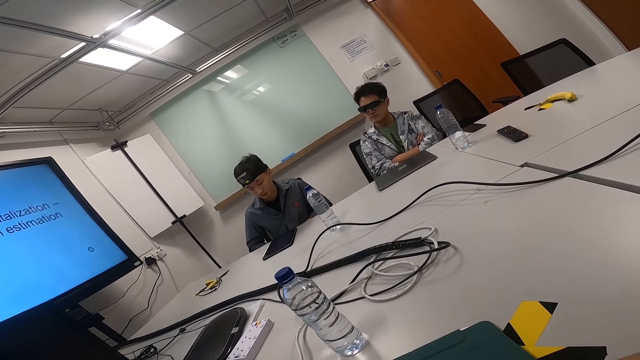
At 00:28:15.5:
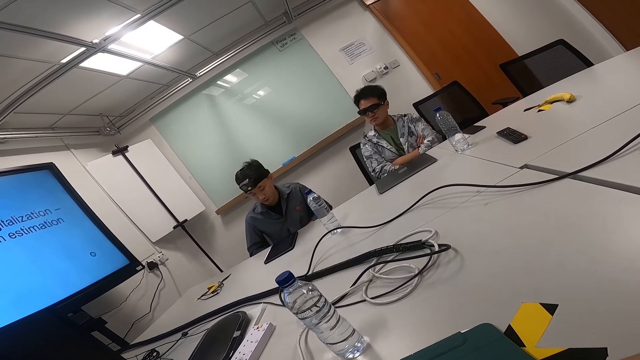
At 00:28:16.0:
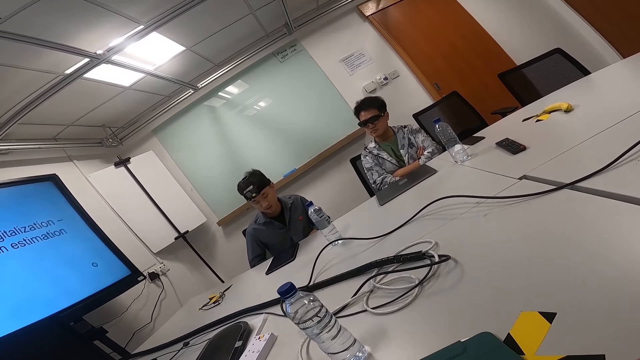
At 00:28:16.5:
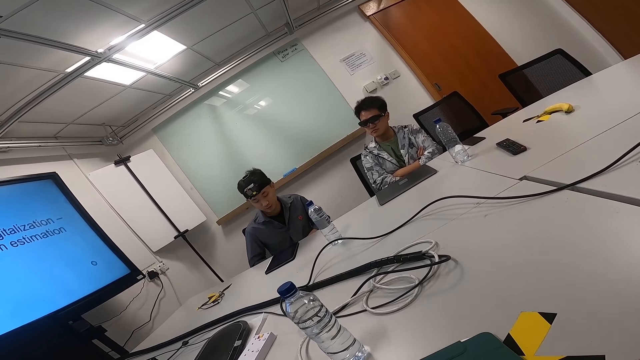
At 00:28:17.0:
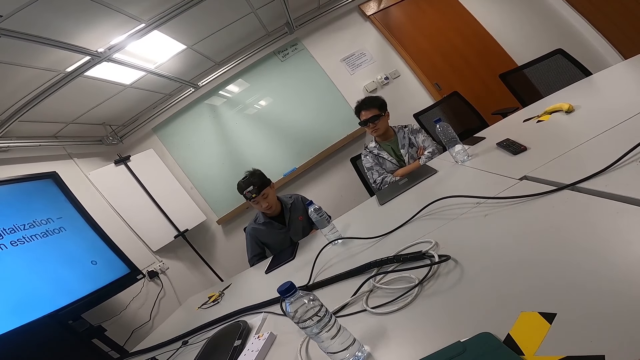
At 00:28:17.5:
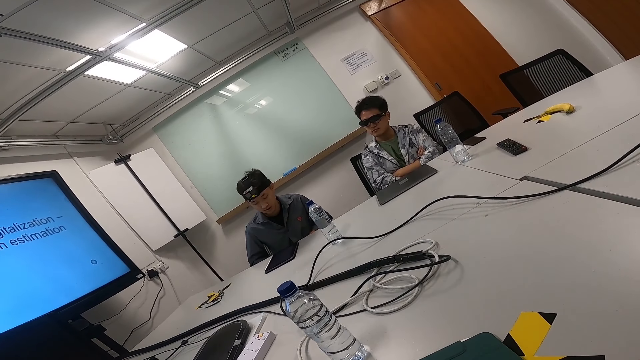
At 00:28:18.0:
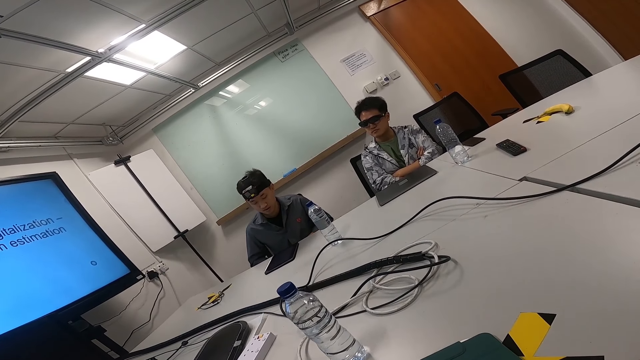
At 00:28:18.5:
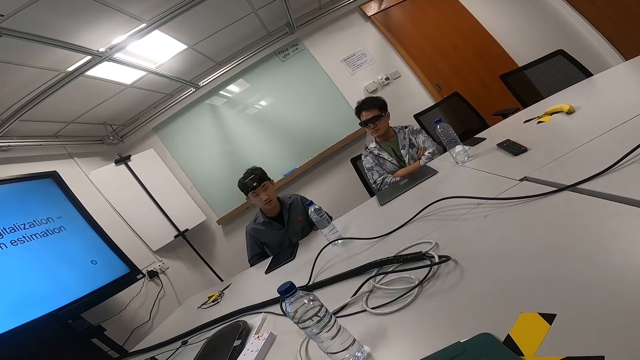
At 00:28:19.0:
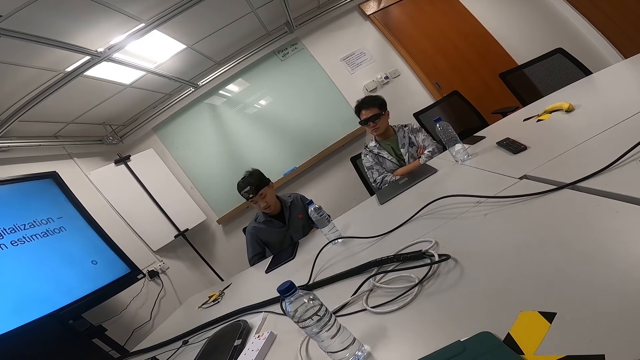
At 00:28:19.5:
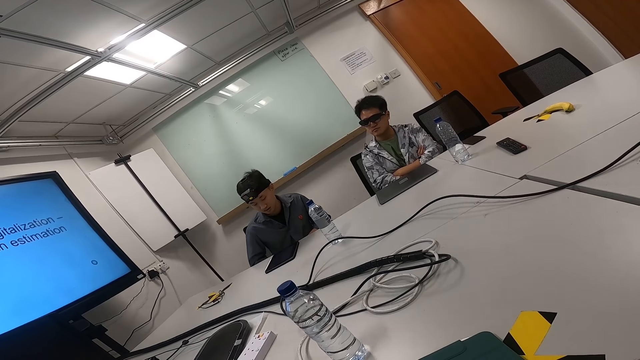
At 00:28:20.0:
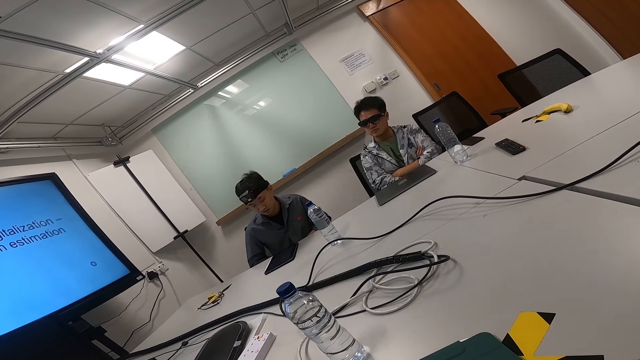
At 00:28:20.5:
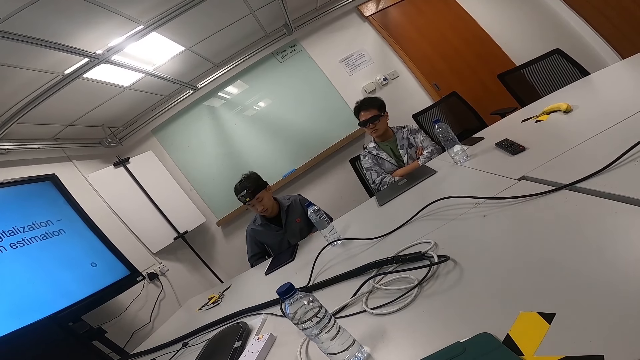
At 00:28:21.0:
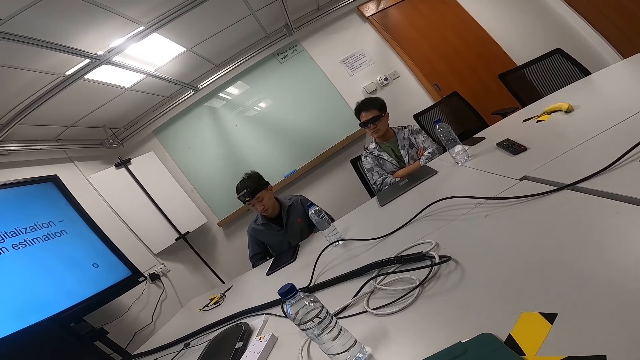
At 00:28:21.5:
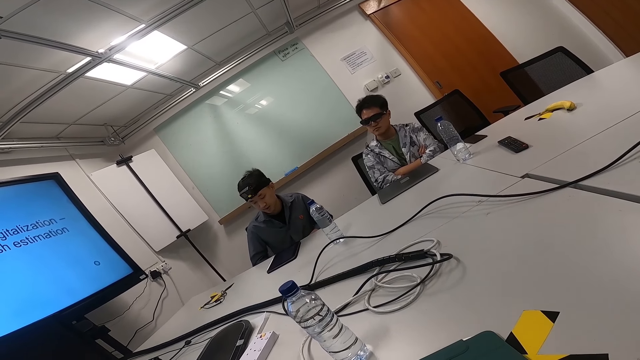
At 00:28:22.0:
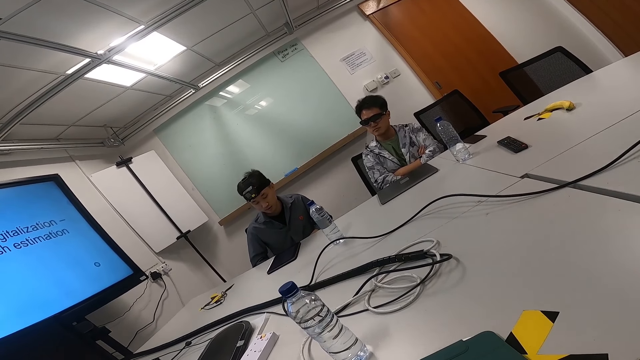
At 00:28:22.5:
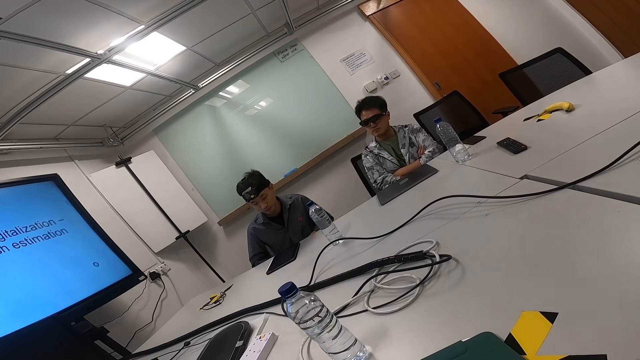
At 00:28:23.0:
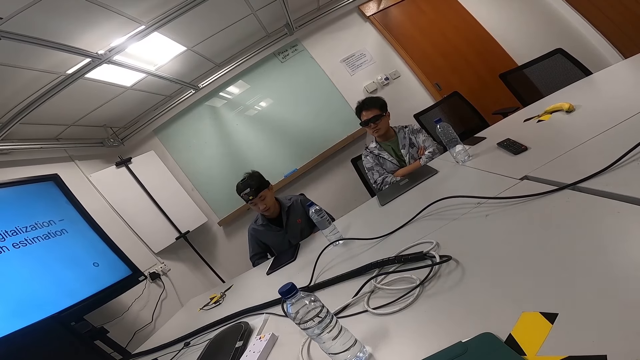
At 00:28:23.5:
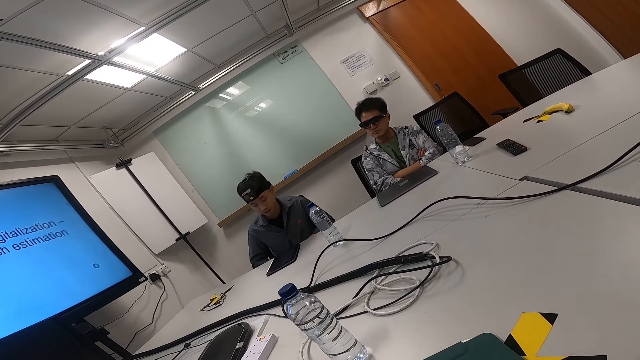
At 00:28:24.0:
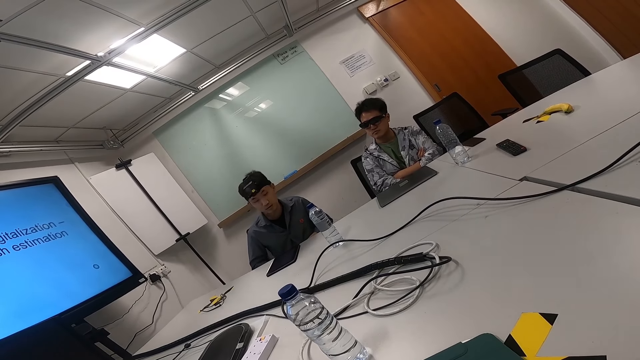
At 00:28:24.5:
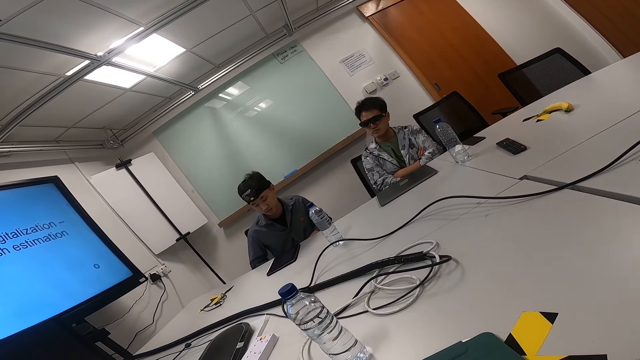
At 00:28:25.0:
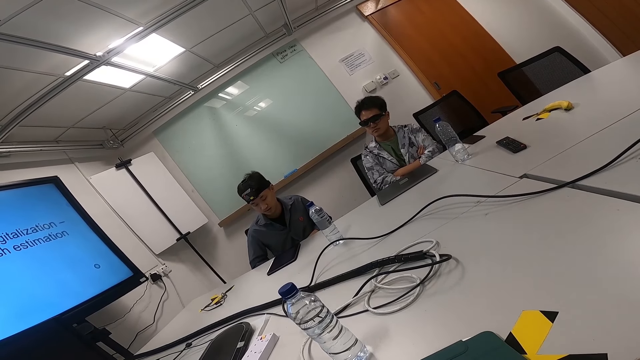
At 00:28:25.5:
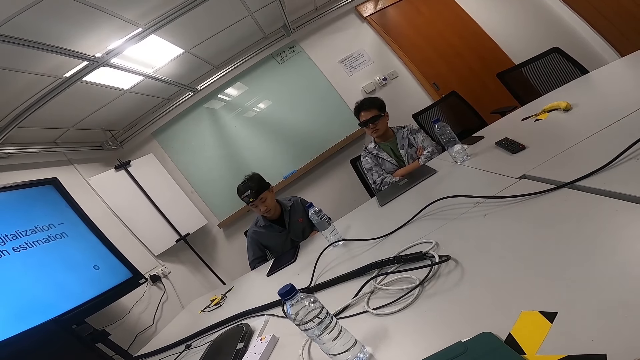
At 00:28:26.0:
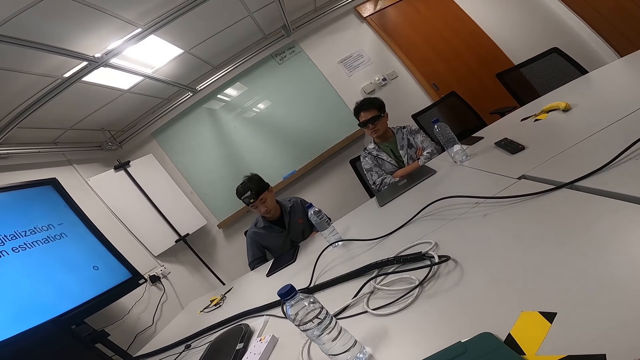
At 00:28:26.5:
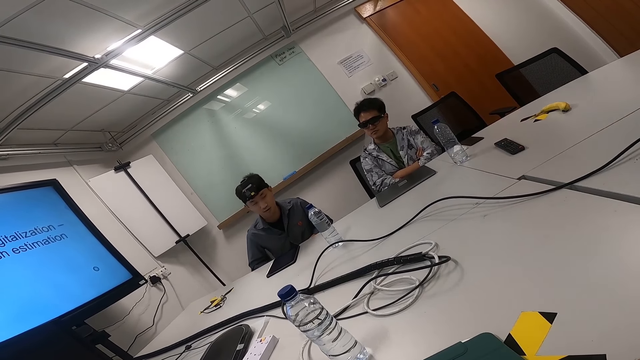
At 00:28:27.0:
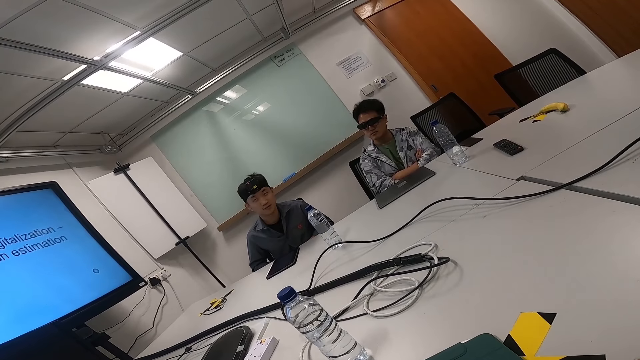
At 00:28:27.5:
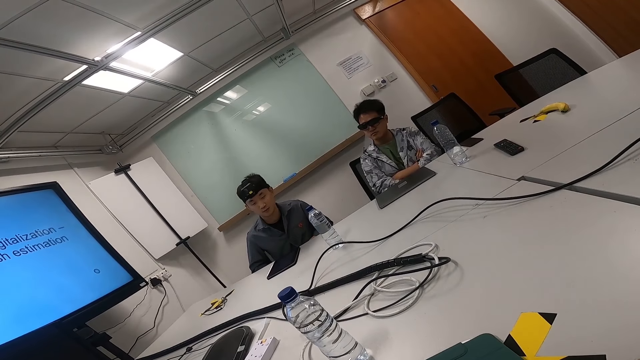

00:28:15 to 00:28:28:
The camera wearer looks at a man. The man reads a speech from an iPad.

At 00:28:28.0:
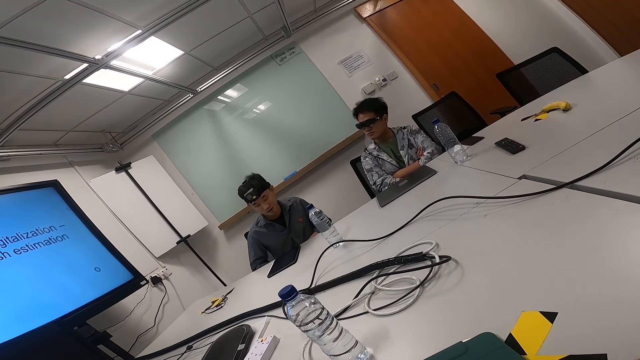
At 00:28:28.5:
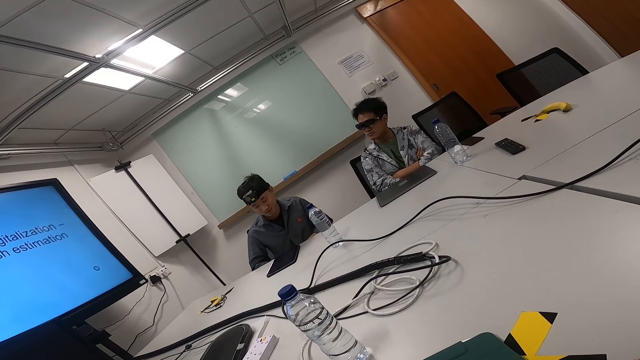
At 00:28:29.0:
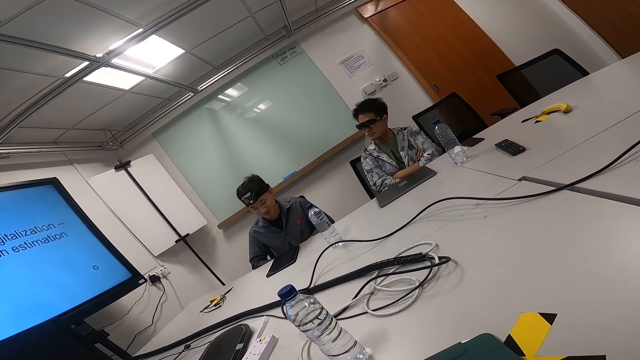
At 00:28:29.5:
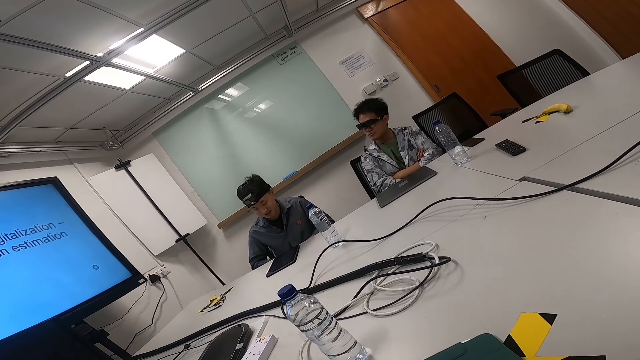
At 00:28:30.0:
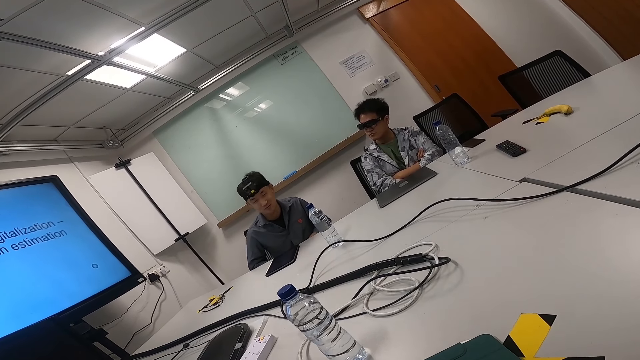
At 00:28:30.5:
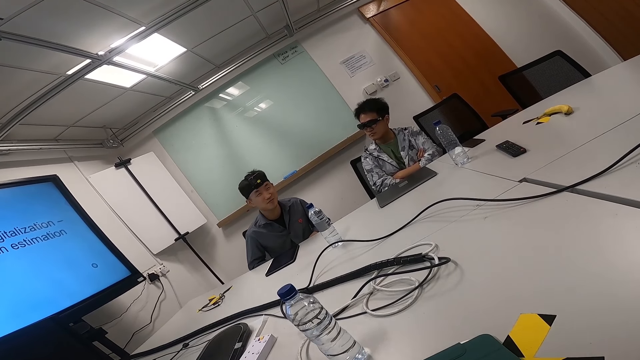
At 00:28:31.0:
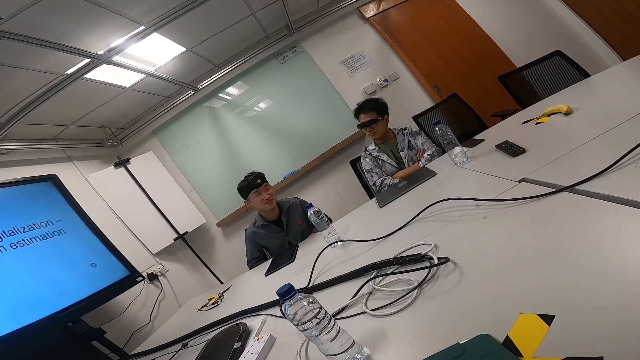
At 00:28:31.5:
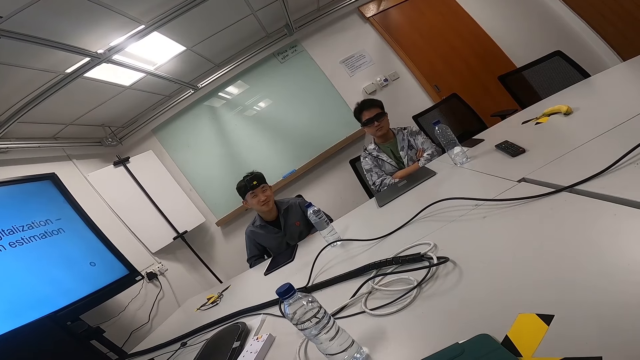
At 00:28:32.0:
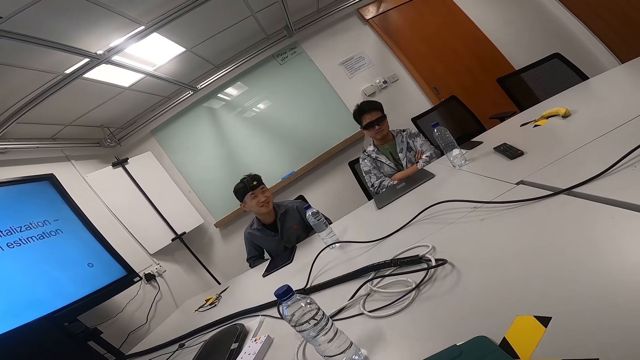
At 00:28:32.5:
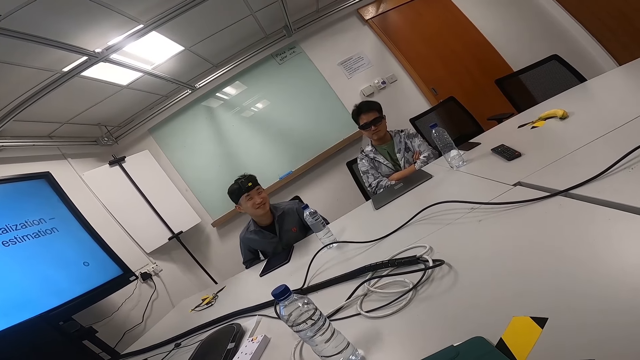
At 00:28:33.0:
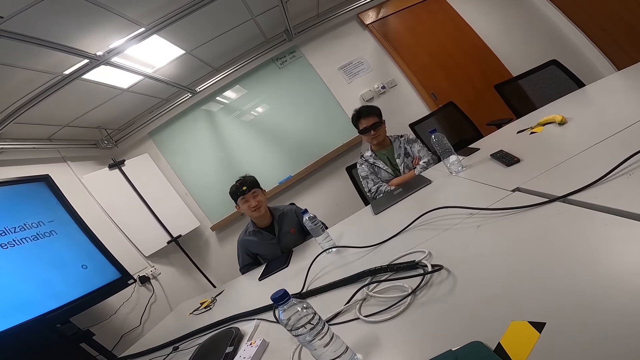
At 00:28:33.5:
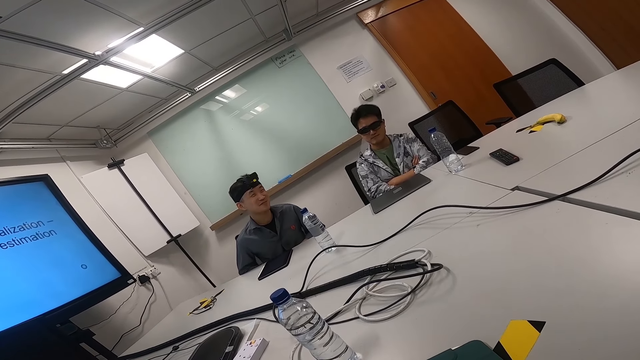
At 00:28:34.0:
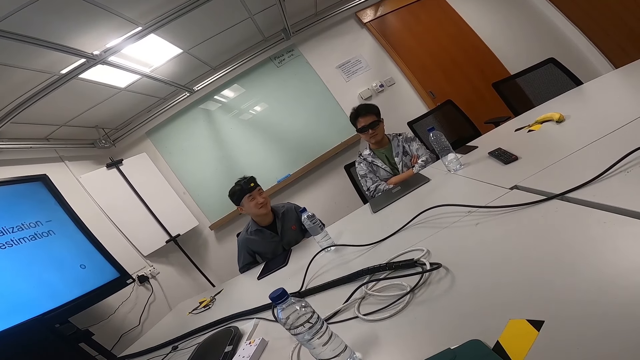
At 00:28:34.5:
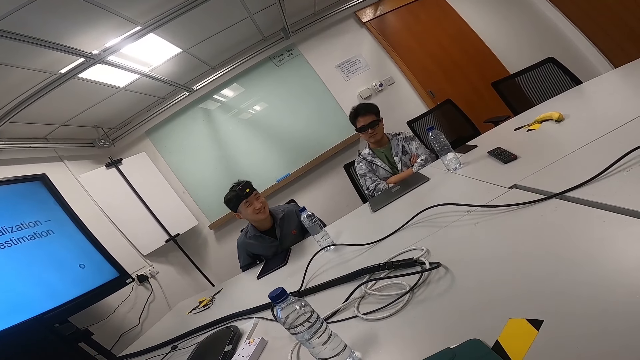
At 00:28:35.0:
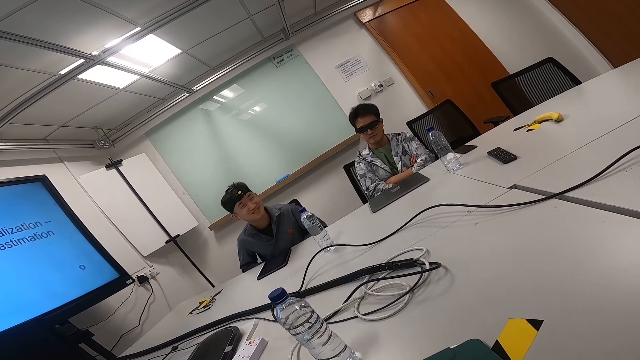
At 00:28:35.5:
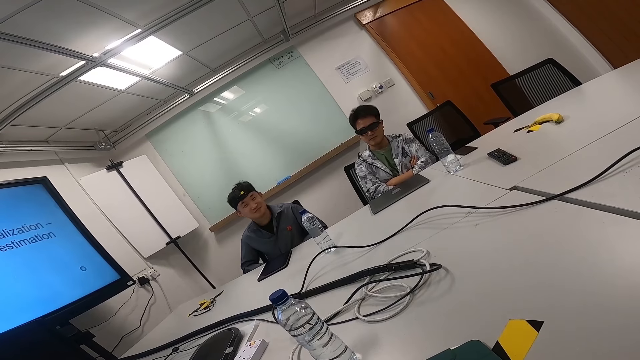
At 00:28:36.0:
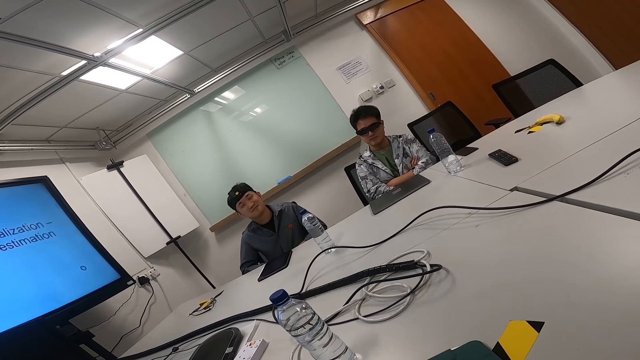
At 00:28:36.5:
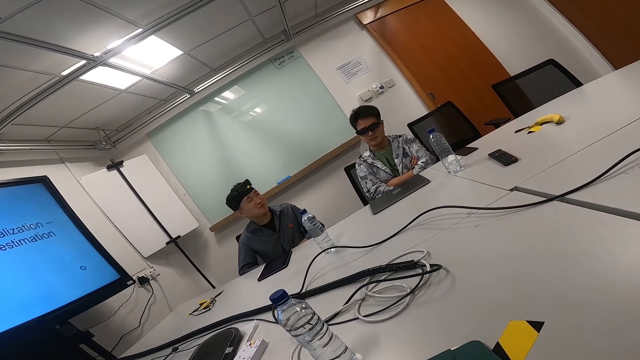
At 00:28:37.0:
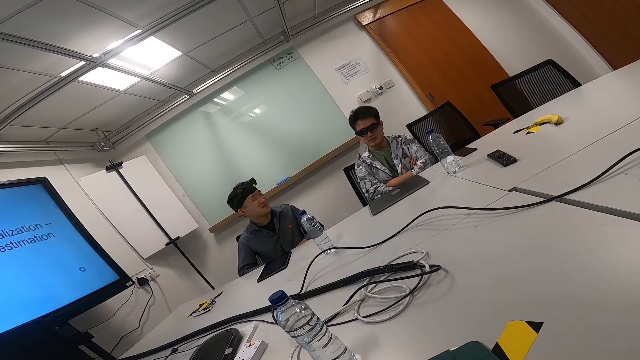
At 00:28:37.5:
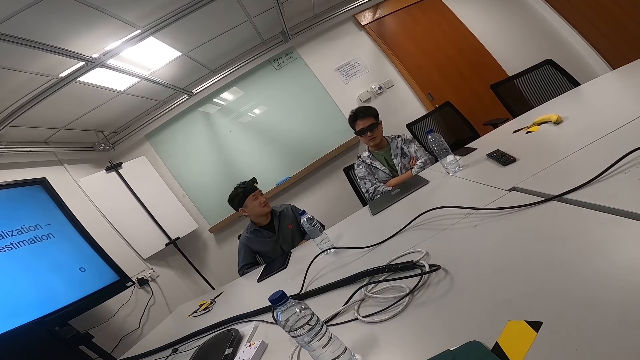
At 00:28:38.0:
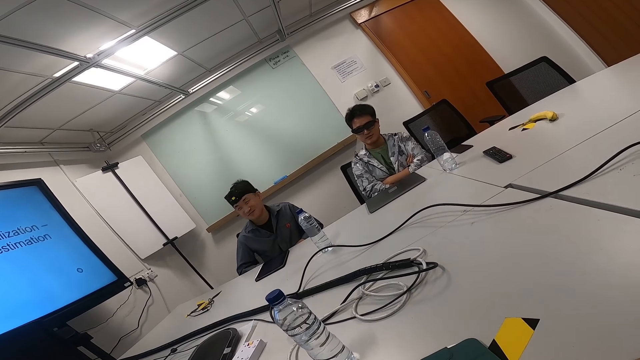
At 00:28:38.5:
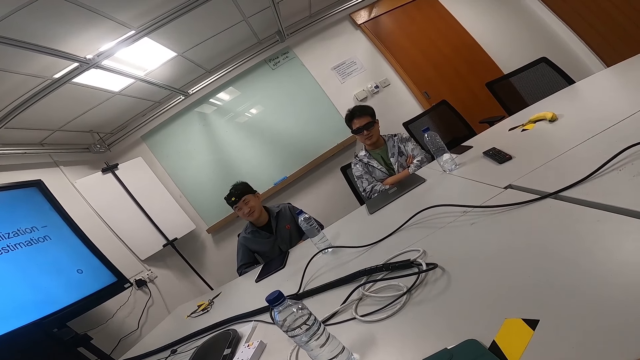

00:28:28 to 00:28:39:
A man smiles. Another man nods his head. The first man speaks and looks at the other man.
